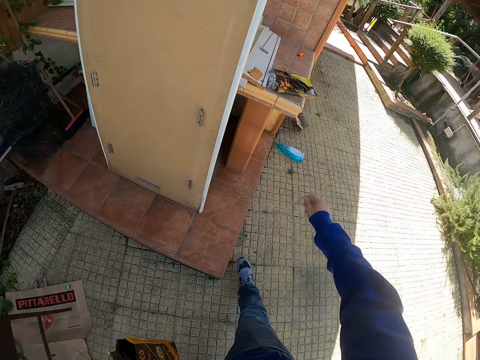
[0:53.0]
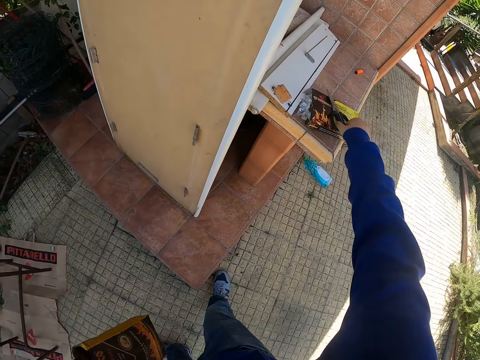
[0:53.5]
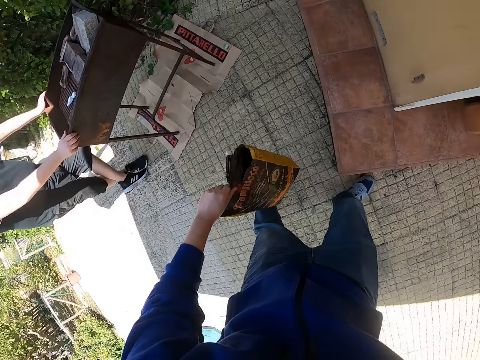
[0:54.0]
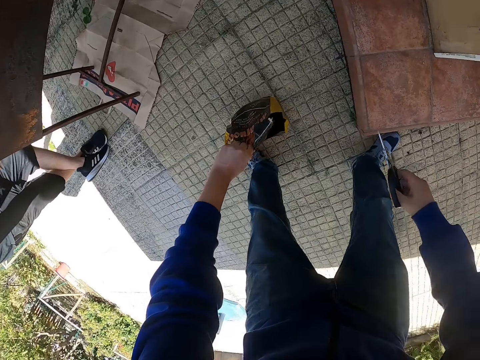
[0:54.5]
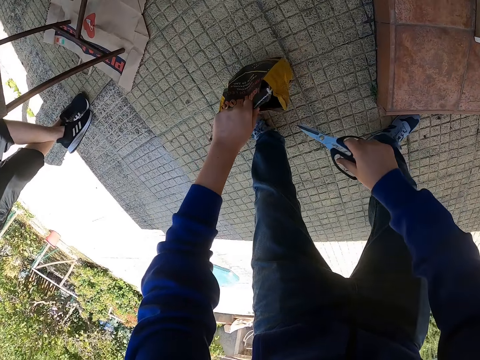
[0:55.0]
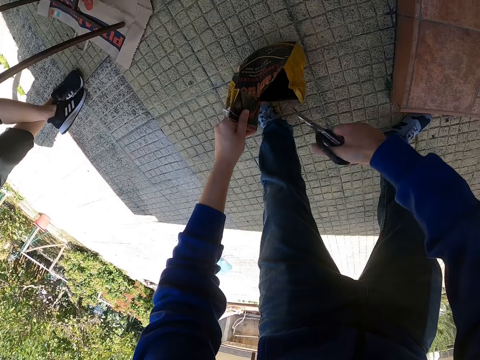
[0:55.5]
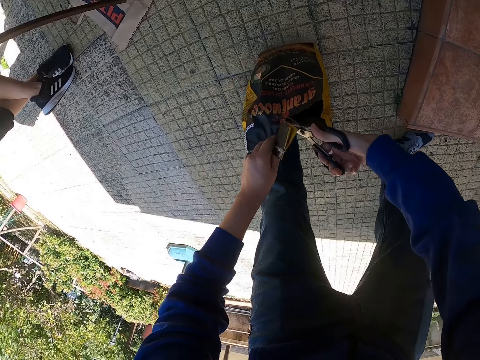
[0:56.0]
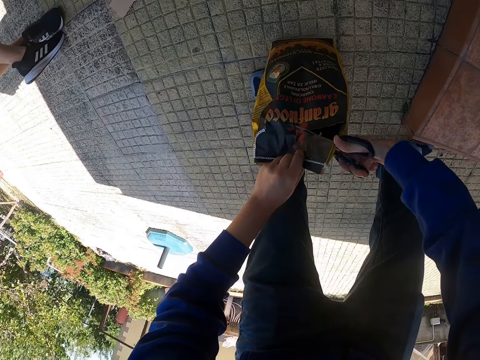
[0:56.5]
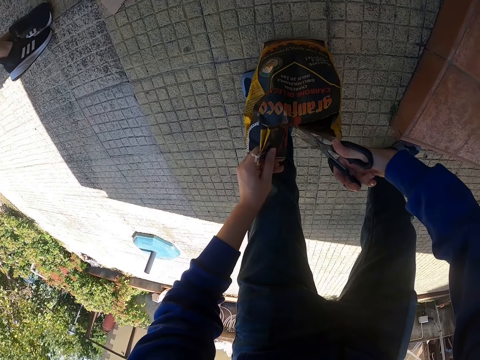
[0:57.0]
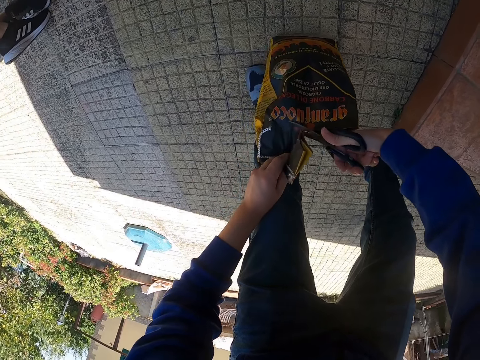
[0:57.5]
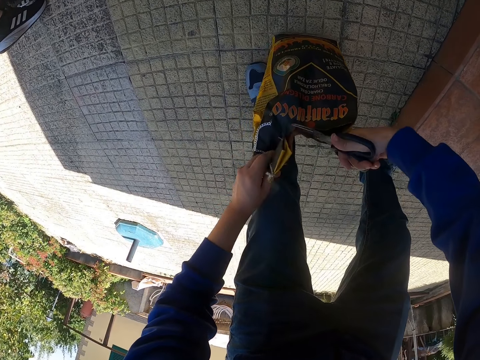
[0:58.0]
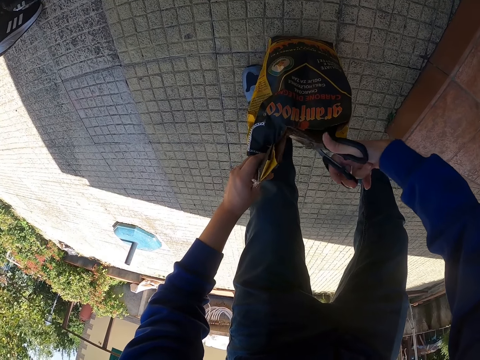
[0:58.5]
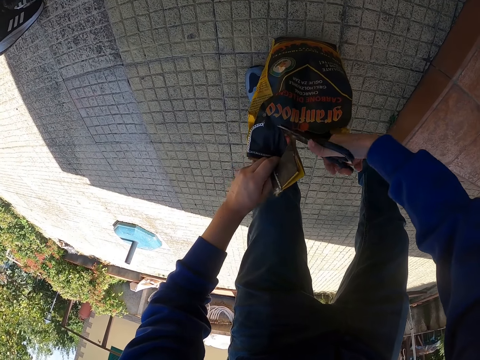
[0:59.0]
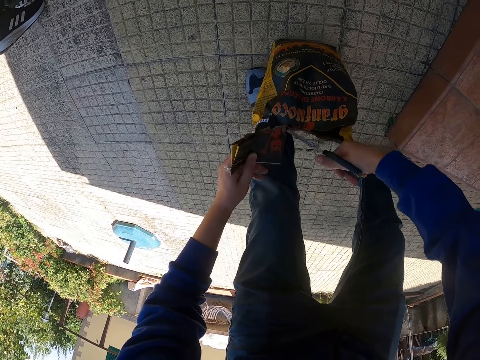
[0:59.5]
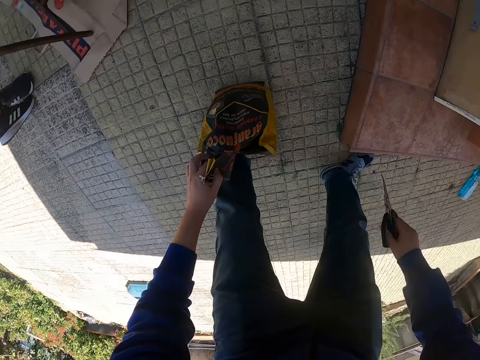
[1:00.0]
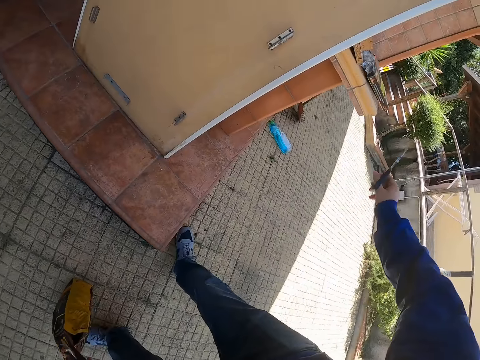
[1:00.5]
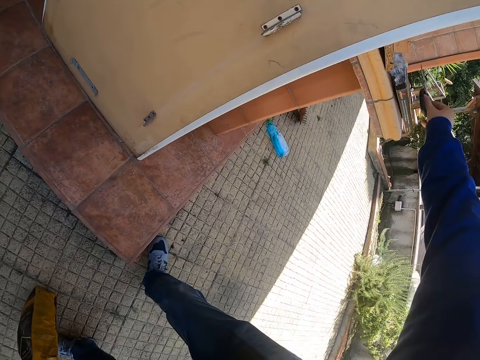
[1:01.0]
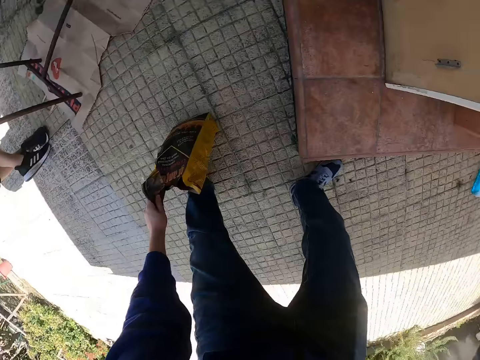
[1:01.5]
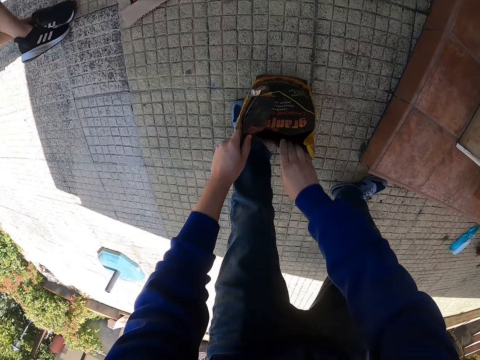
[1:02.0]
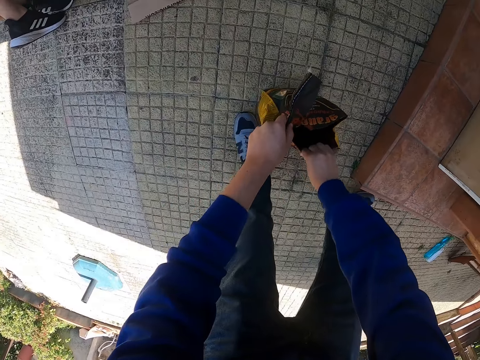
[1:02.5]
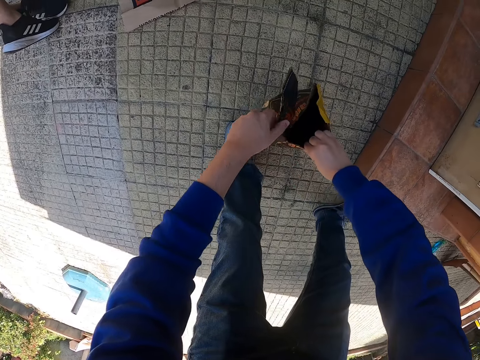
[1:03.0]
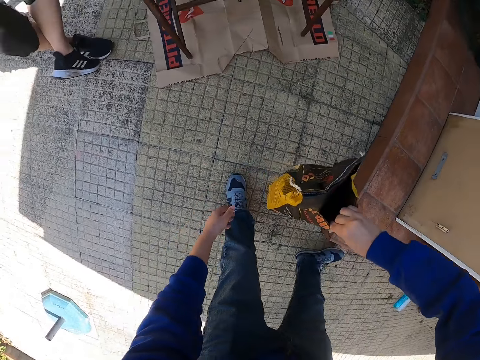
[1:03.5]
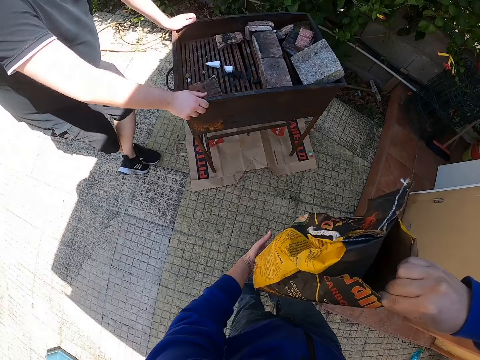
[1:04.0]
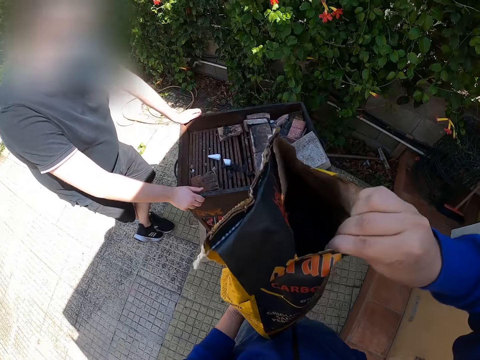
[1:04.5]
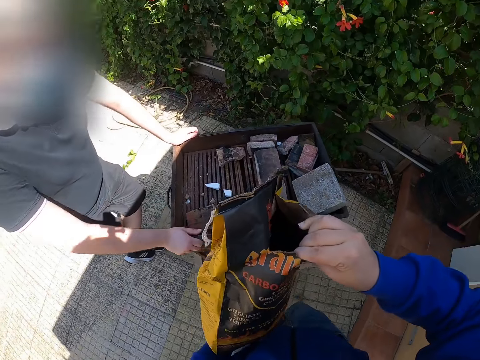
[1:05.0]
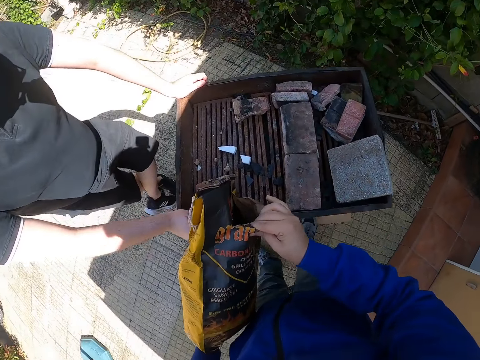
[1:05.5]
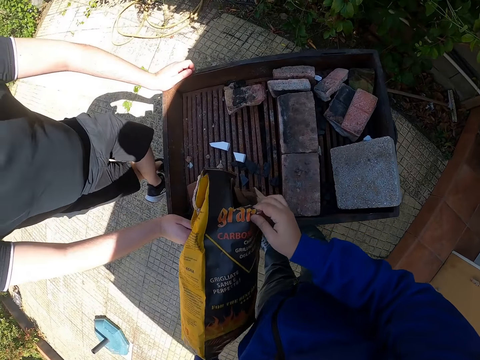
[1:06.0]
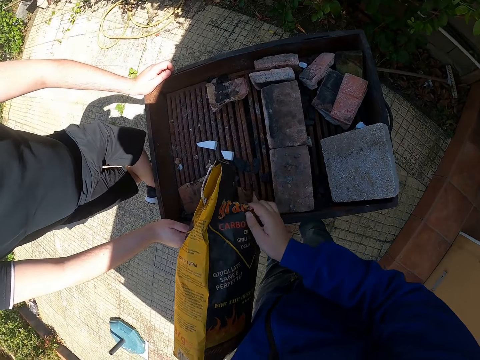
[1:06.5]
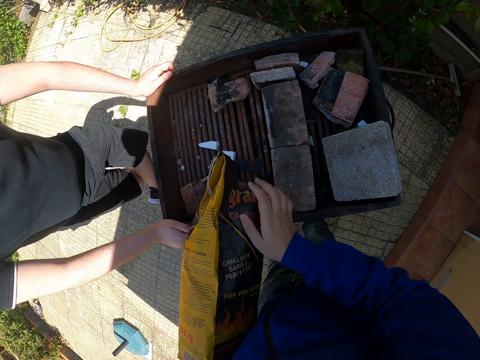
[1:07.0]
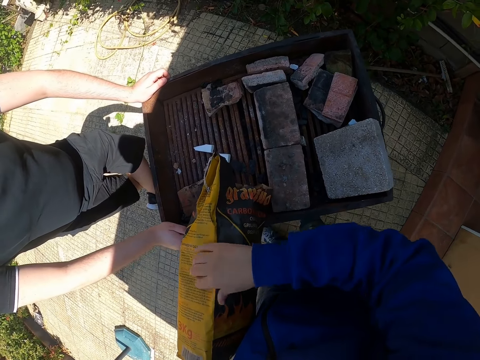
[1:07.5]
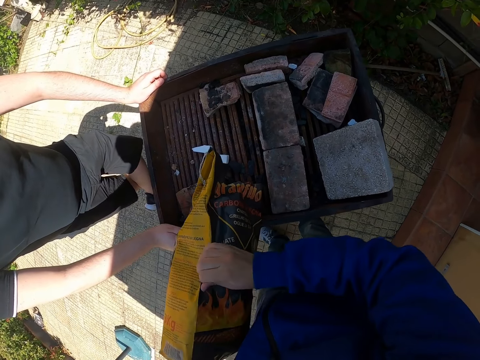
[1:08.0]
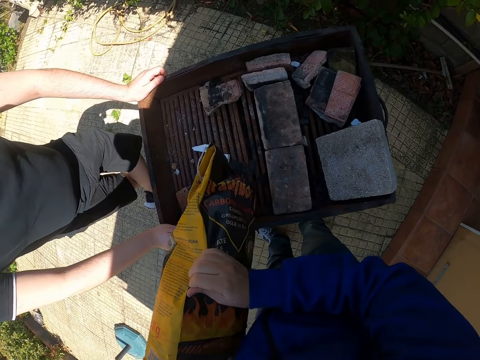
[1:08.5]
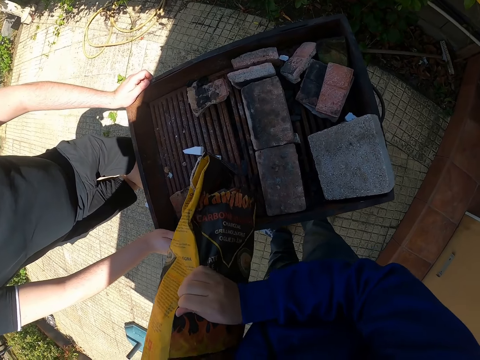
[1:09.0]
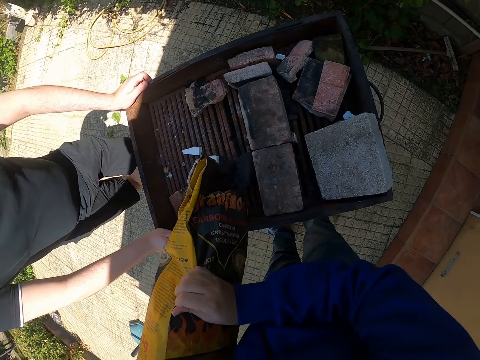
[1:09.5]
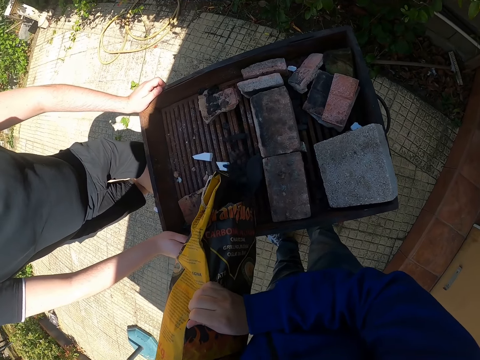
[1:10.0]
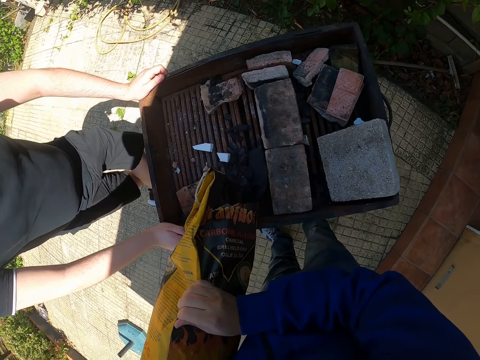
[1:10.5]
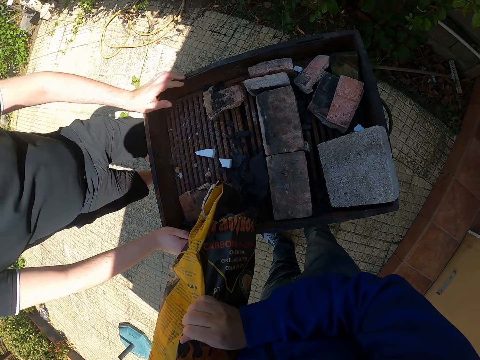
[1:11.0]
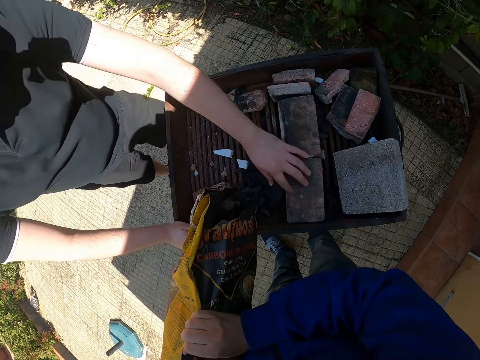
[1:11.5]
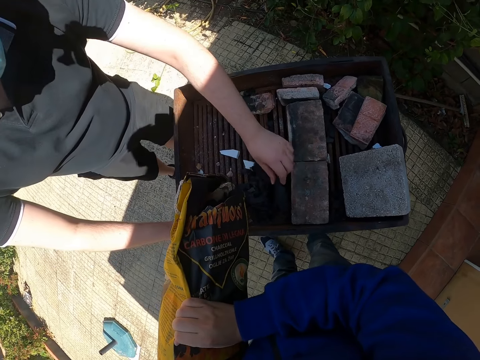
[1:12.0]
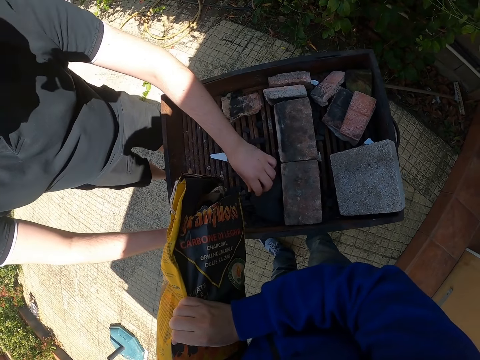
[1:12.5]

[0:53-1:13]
The camera wearer picks the pair of scissors from the table with his right hand. He places the bag of charcoal on the floor with his left hand. He cuts the bag of charcoal in his left hand with the pair of scissors in his right hand. He places the pair of scissors in his right hand on the table. He picks the bag of charcoal from the floor with his right hand. The man holds the charcoal grill with both hands. The camera wearer pours into the charcoal grill the bag of charcoal with both hands. The man adjusts the charcoal in the charcoal grill with his left hand.

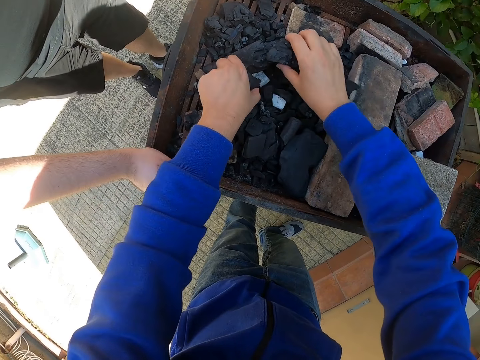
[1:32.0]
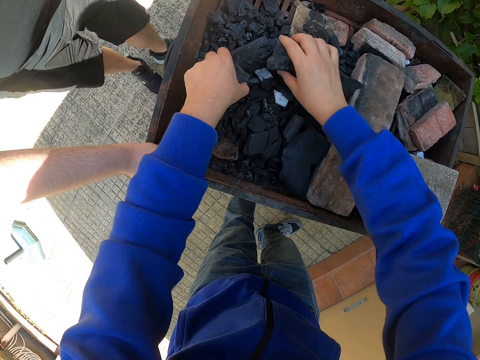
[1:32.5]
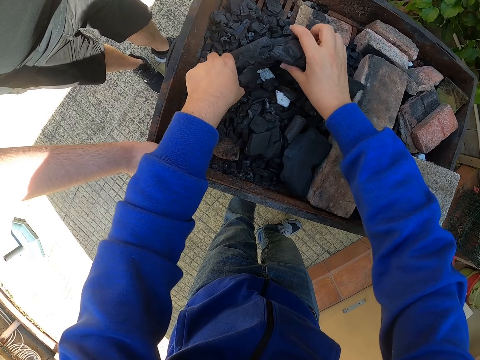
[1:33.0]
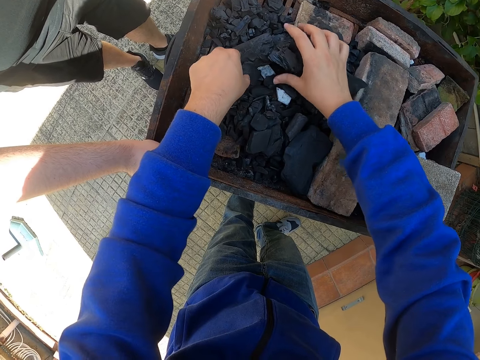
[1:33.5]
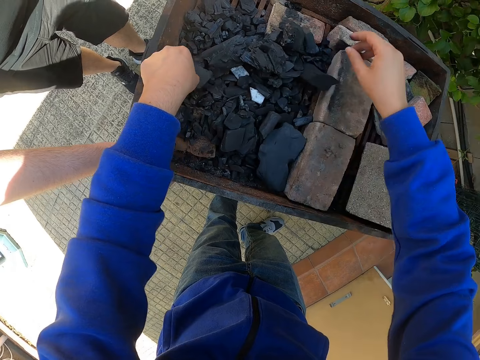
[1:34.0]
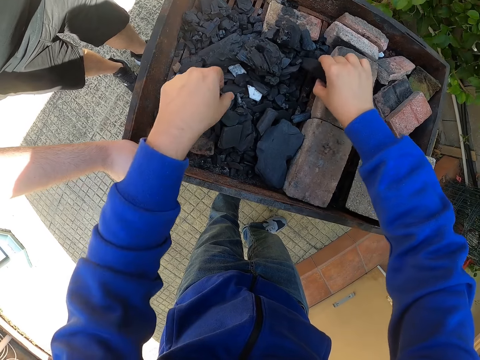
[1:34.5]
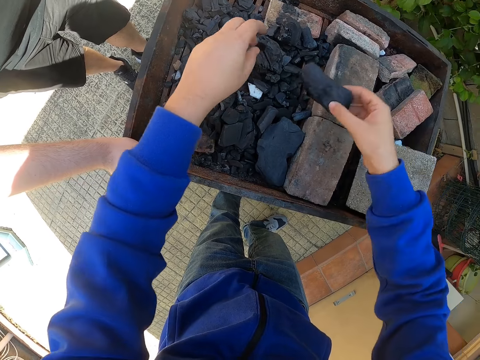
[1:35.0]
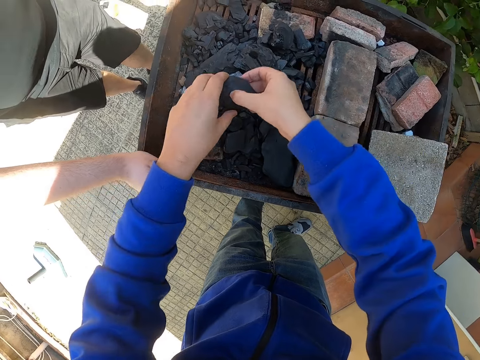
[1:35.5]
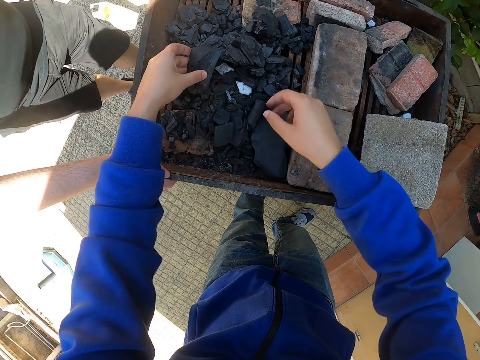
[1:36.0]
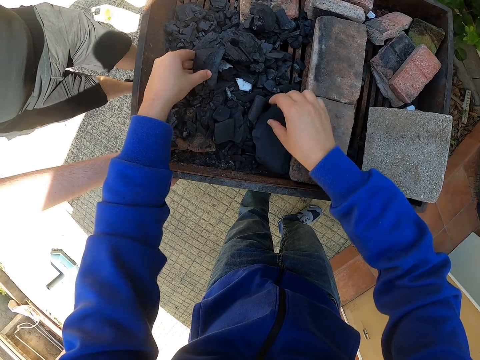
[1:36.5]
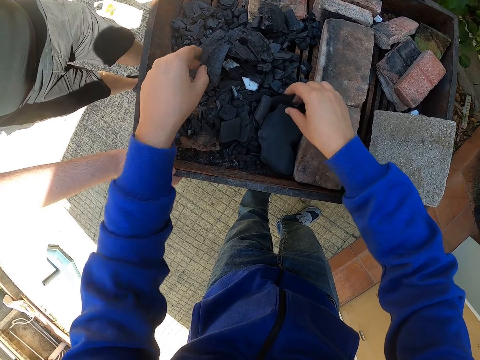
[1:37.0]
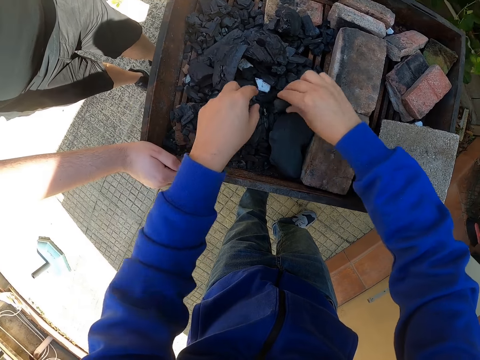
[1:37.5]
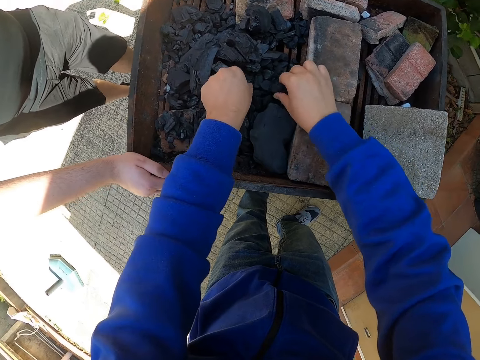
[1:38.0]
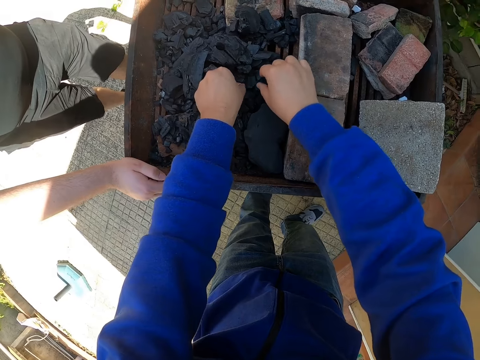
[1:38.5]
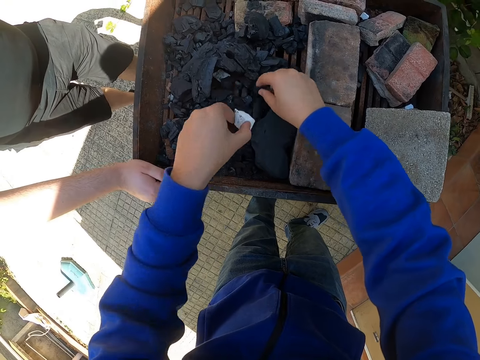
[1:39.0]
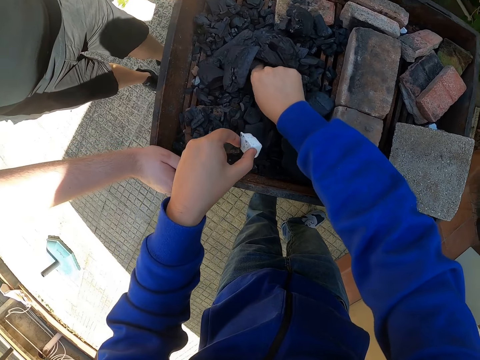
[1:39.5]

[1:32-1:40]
The man arranges the charcoal on the grill. The camera wearer picks the piece of firelighter in the charcoal grill with his left hand.
